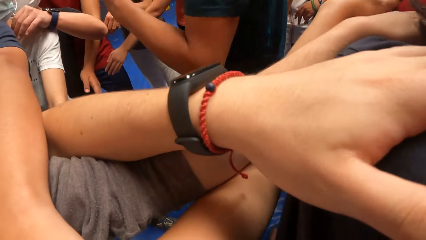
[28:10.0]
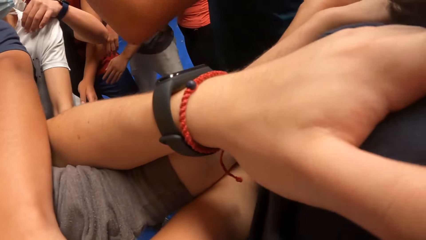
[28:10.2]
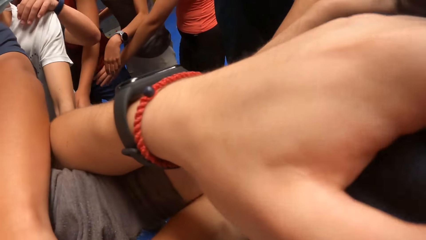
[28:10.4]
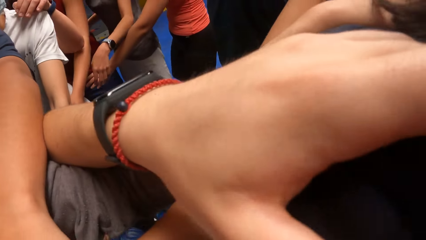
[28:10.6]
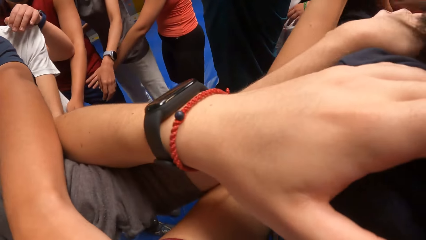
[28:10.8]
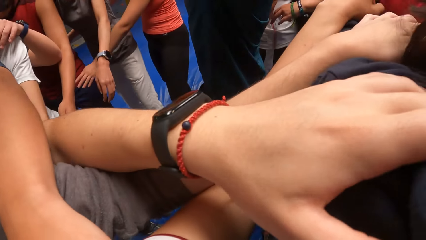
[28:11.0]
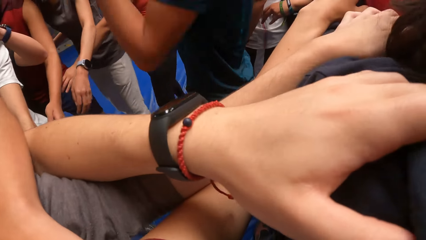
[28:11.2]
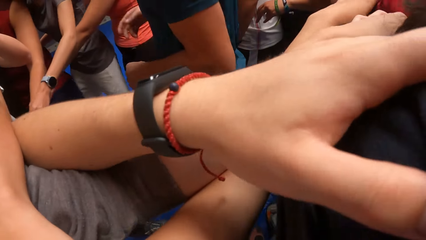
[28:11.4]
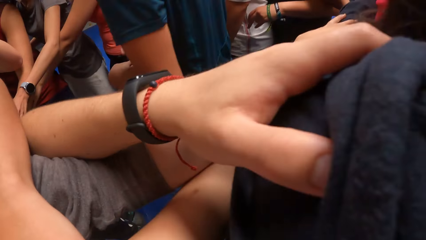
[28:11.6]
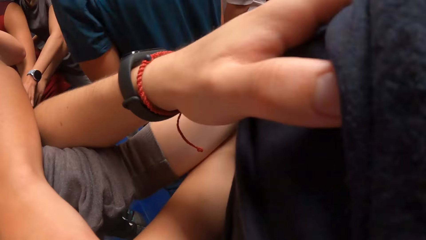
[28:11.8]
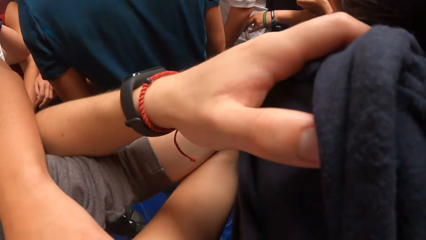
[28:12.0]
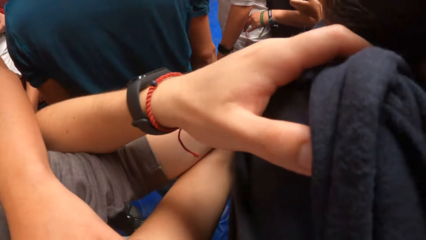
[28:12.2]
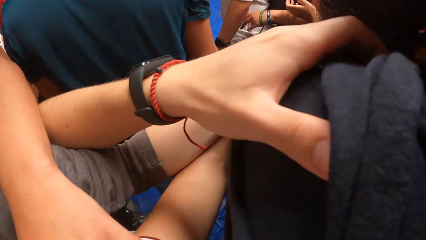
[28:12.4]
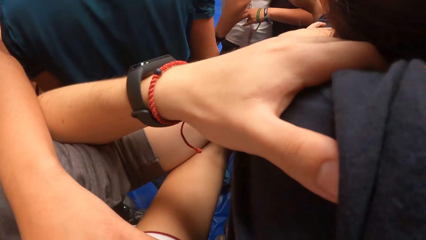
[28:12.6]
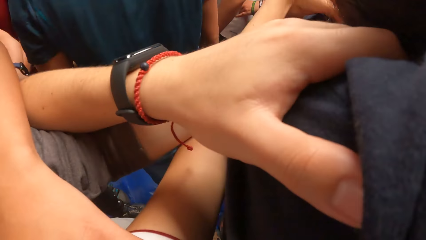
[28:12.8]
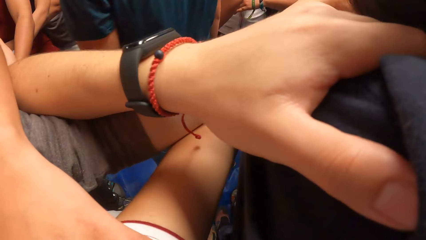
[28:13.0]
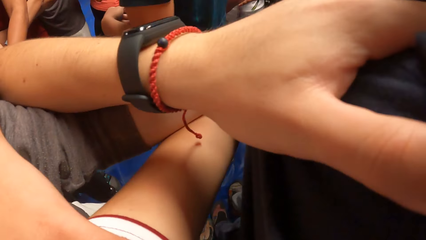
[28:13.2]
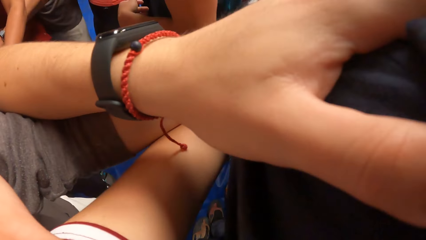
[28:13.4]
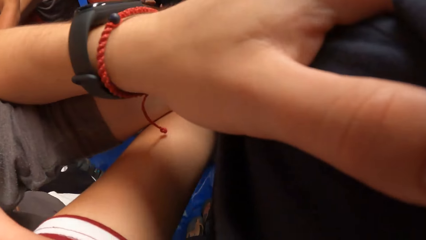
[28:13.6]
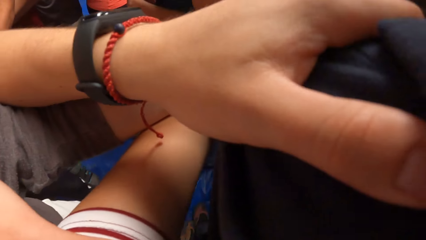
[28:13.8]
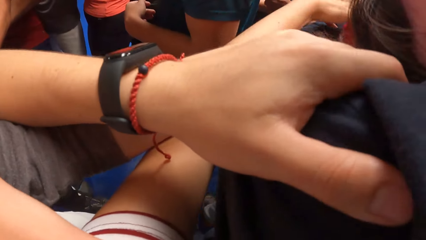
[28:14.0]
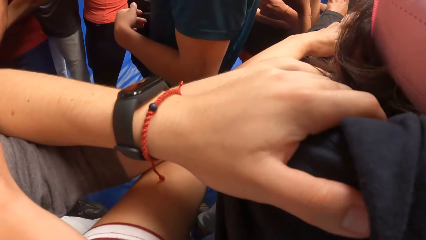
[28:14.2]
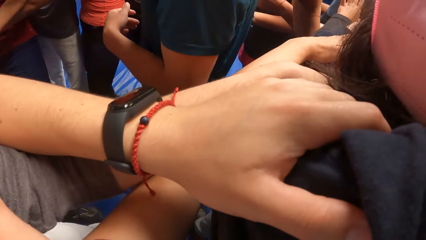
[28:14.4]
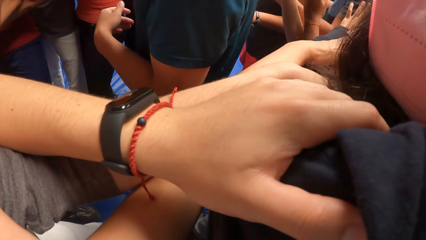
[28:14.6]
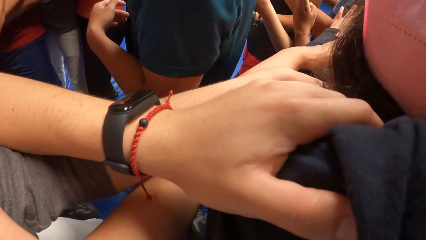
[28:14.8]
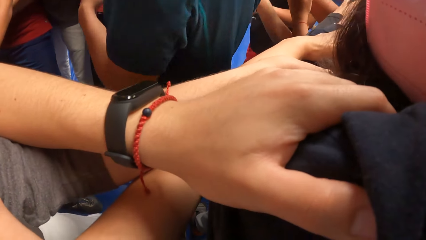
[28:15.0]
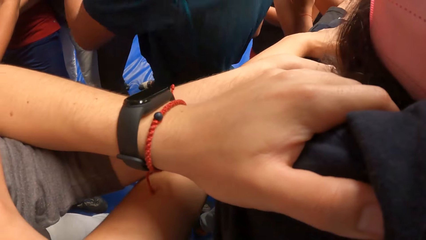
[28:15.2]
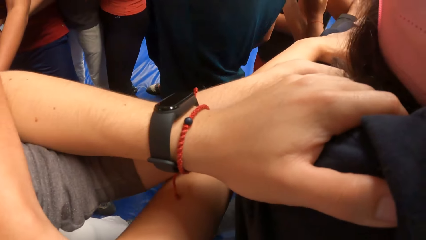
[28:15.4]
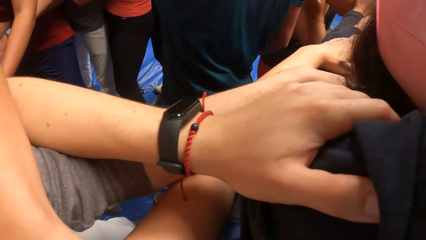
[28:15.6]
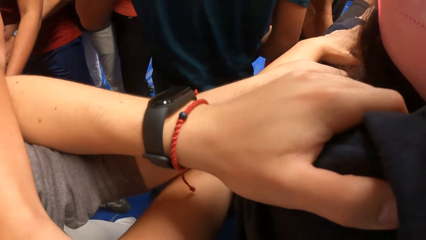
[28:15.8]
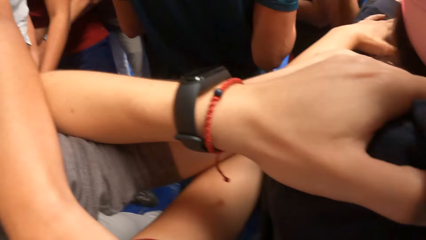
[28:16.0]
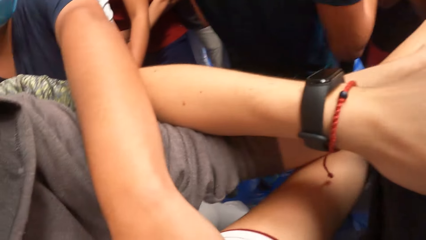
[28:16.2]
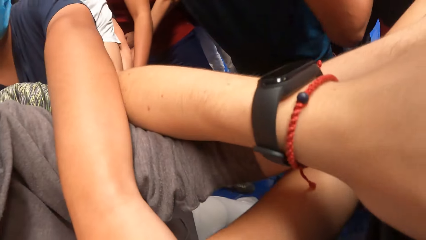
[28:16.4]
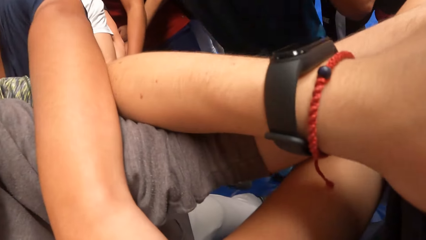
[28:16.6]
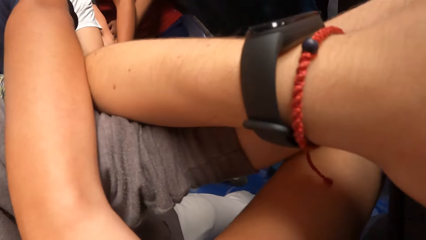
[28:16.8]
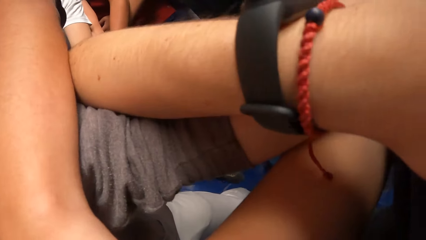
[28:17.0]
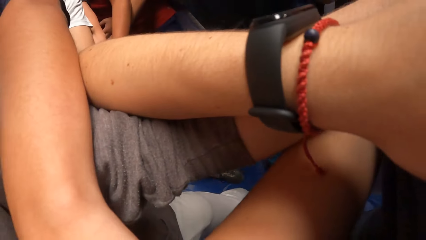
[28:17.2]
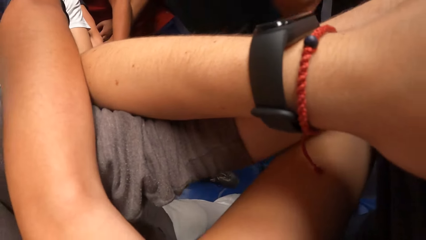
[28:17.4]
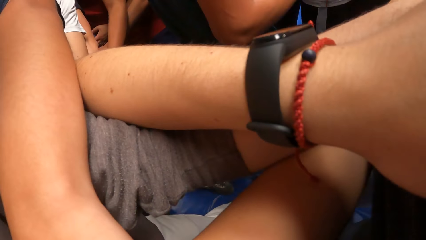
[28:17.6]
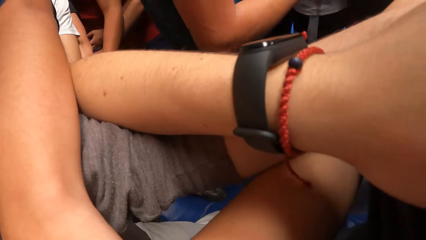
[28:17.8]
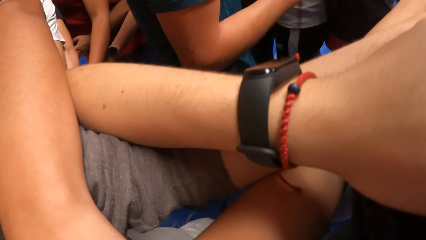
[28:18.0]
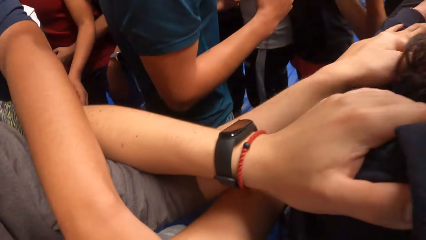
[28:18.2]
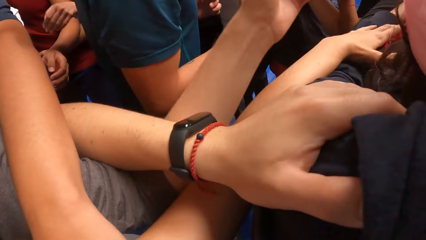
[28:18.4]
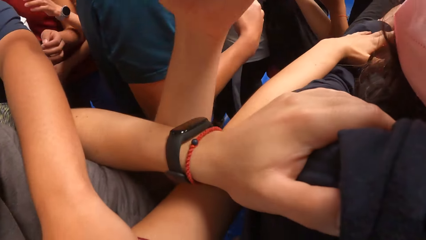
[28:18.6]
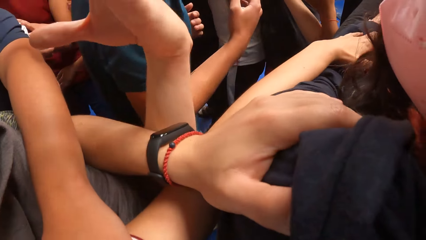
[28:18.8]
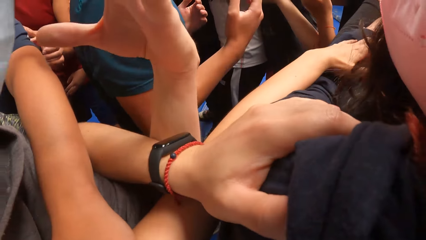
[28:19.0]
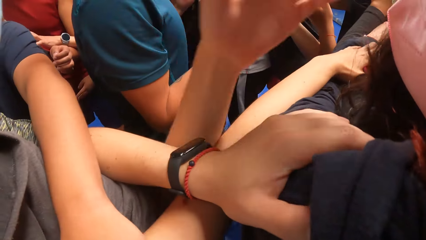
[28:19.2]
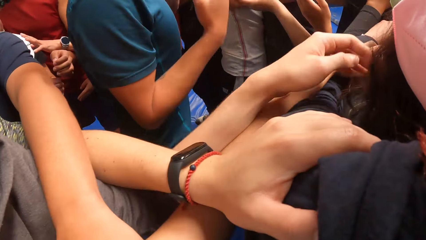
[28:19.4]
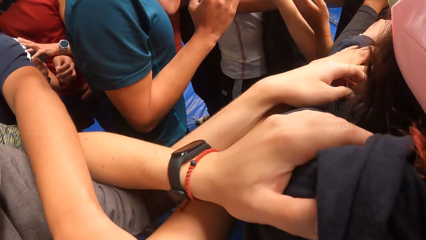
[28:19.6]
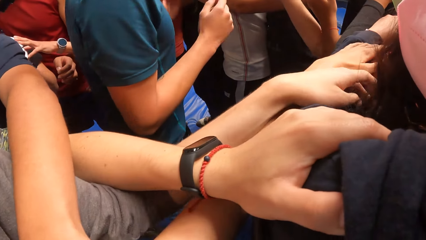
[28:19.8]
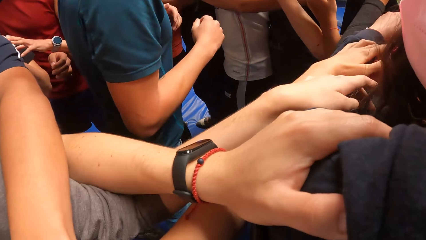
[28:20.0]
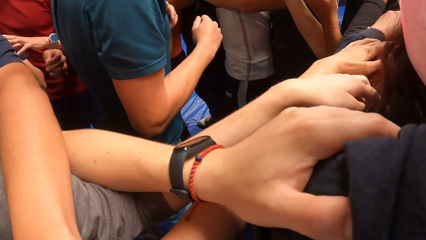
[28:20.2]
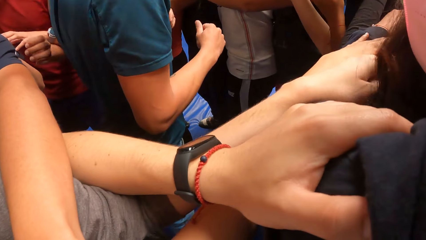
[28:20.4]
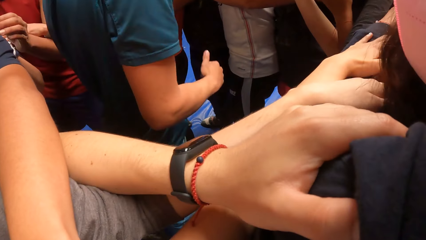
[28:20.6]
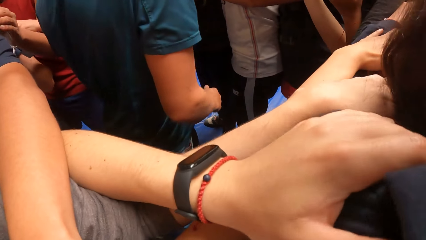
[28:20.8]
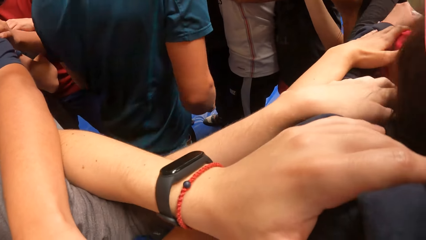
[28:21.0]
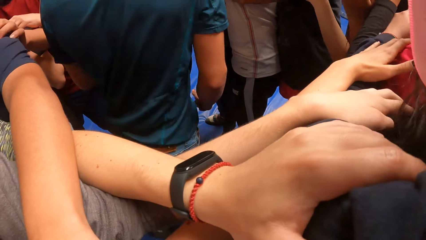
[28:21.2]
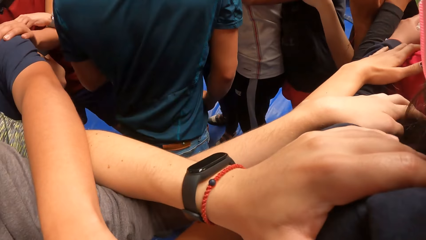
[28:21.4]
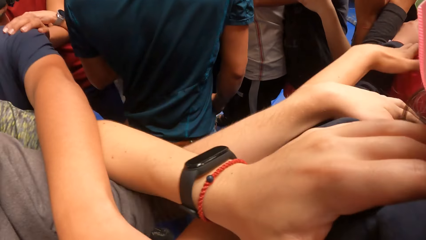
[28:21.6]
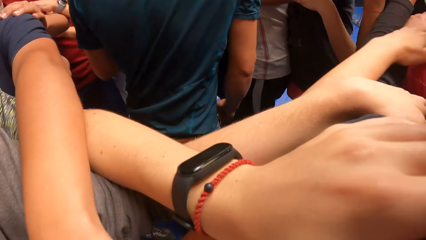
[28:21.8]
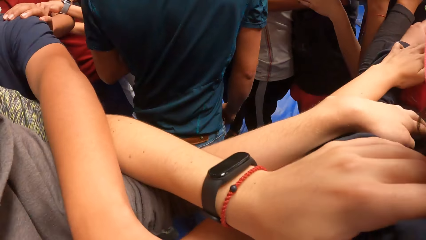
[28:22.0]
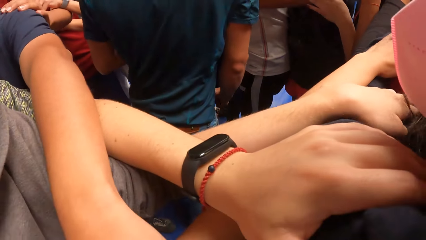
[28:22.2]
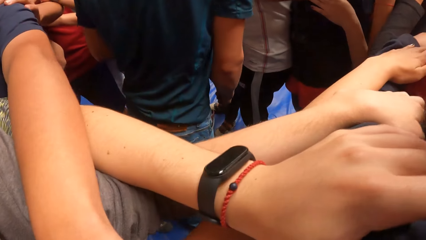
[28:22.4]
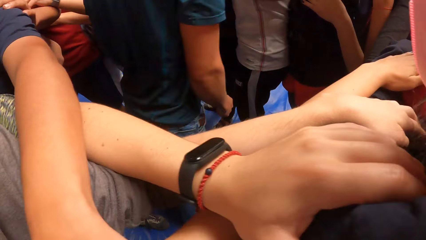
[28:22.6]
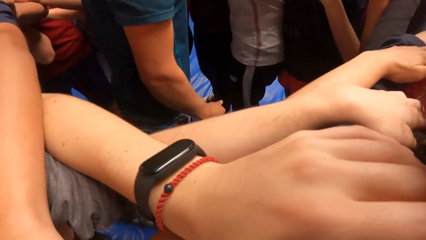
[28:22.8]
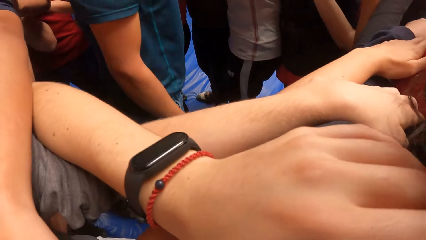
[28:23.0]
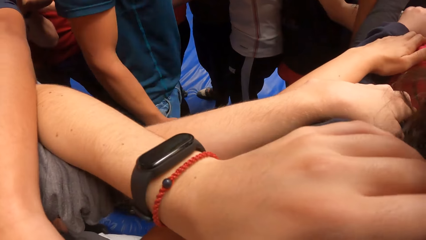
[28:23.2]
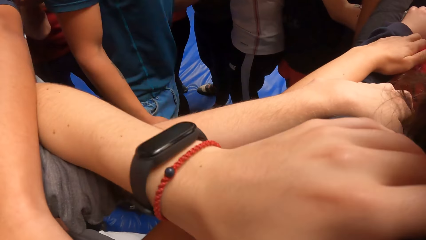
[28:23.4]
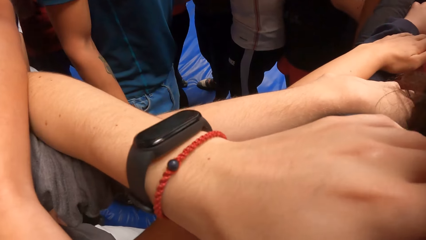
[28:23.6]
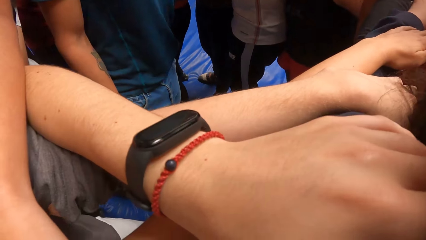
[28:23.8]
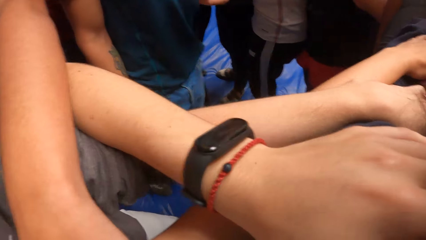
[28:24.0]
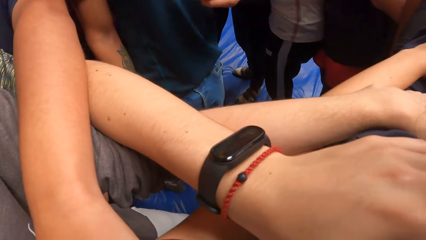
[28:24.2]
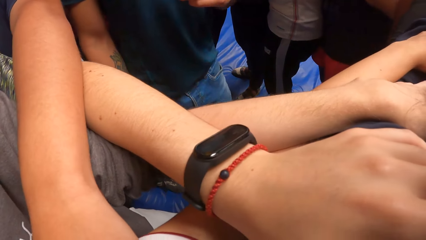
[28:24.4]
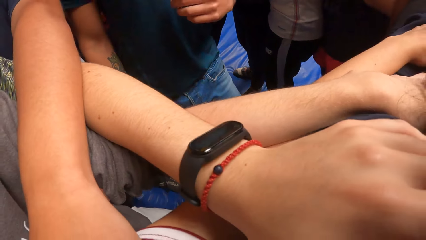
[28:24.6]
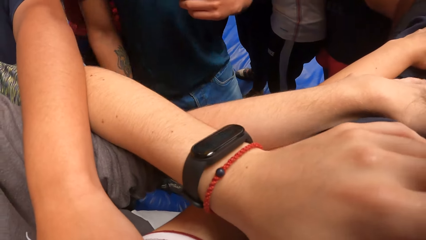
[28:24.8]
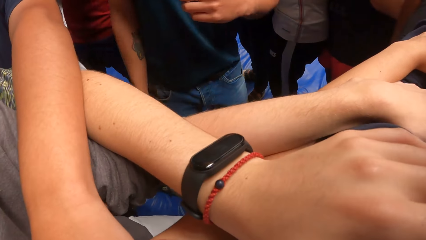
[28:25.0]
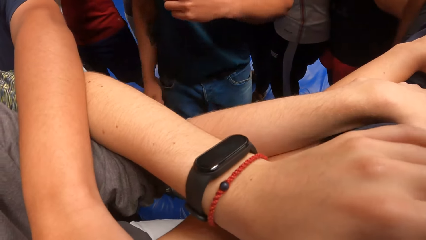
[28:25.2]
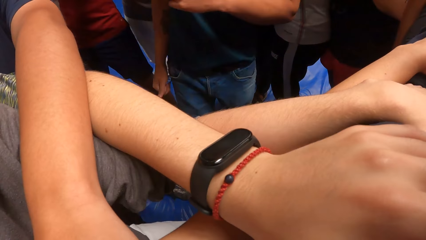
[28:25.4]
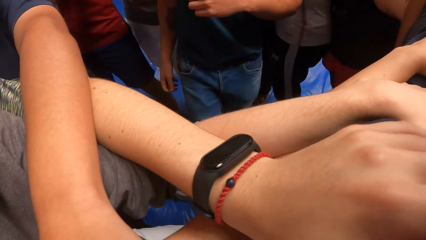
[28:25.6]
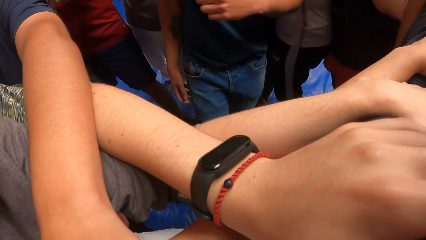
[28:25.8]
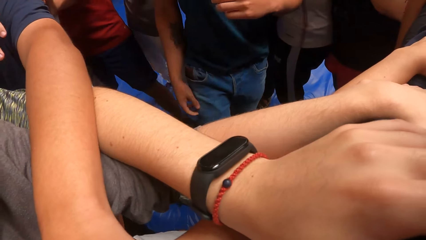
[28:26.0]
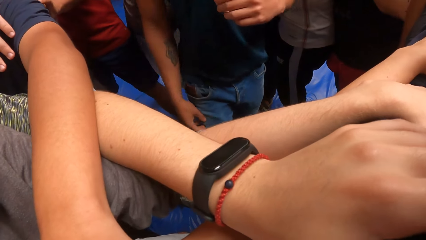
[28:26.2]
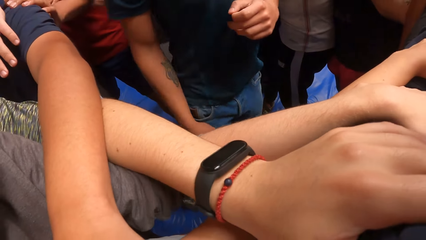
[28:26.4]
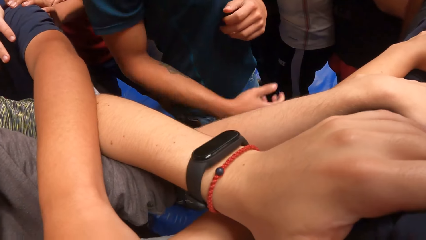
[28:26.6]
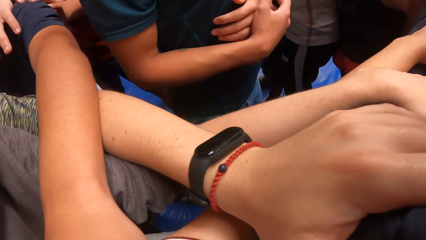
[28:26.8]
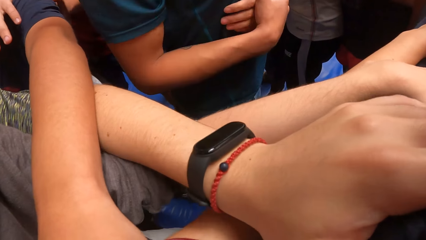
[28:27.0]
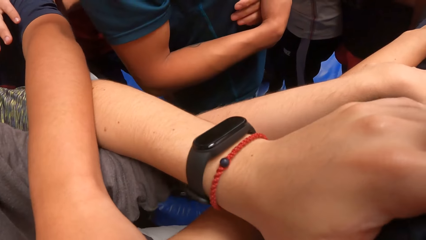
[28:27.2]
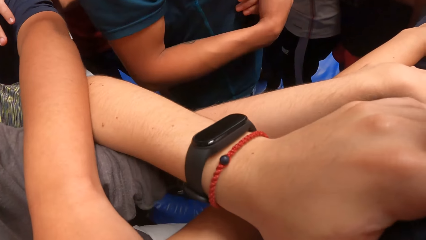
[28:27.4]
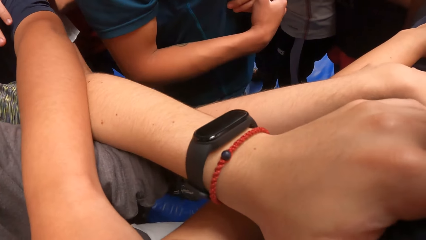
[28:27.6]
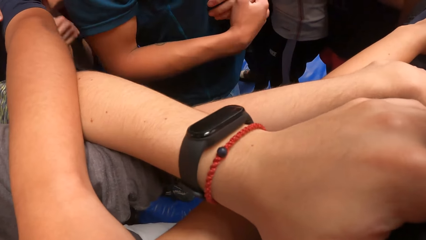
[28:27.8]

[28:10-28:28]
The trainer raises his hands up. The trainer trains the camera wearer with the circle of people. The trainer instructs the crowd.
